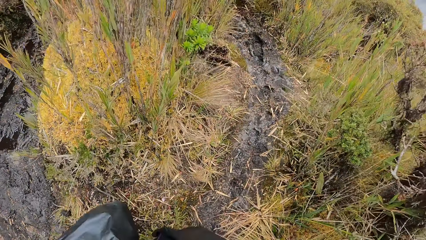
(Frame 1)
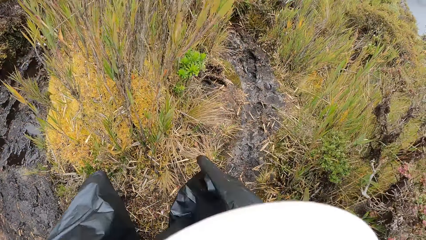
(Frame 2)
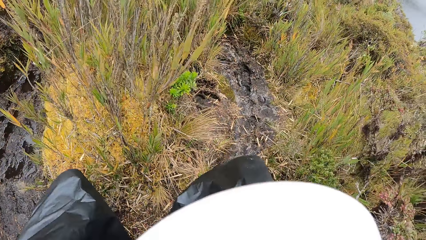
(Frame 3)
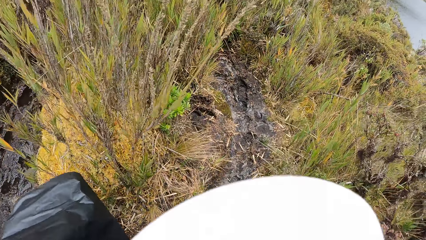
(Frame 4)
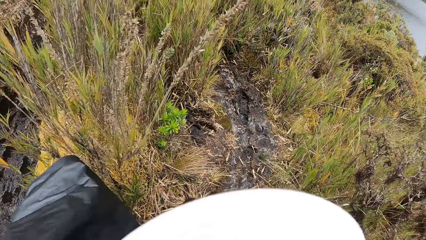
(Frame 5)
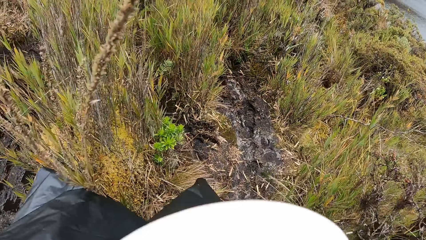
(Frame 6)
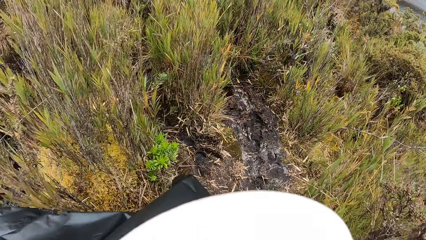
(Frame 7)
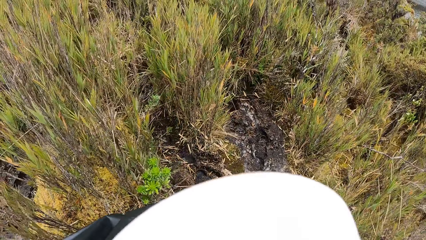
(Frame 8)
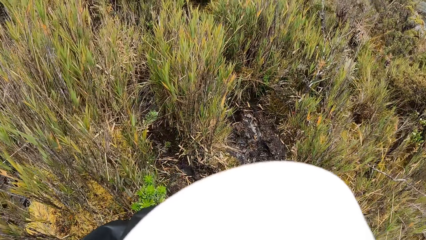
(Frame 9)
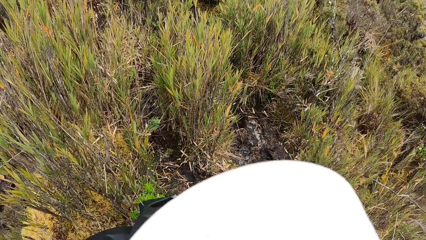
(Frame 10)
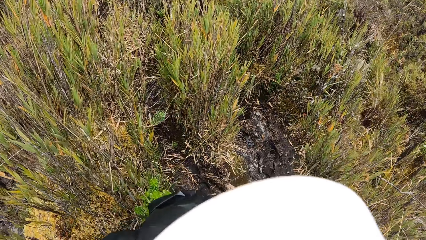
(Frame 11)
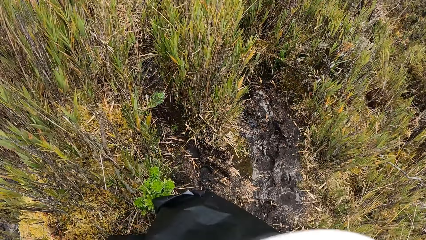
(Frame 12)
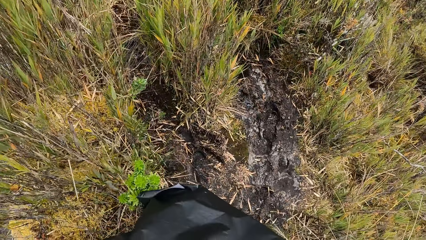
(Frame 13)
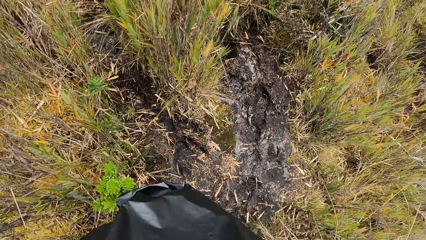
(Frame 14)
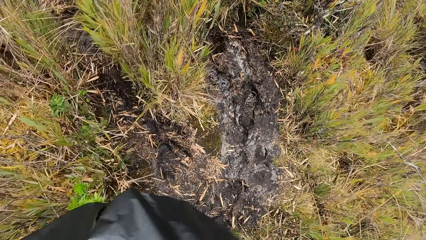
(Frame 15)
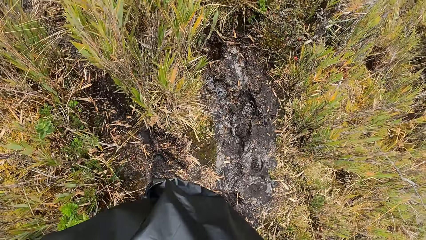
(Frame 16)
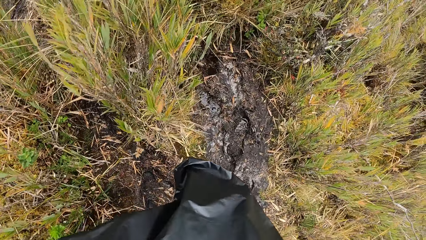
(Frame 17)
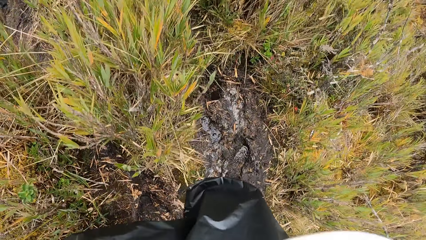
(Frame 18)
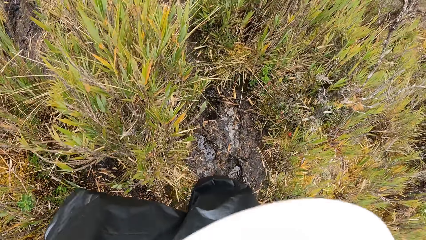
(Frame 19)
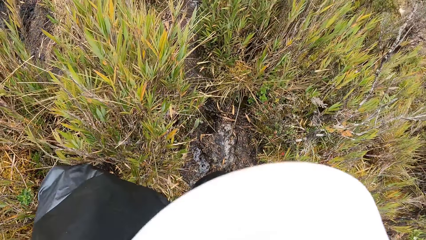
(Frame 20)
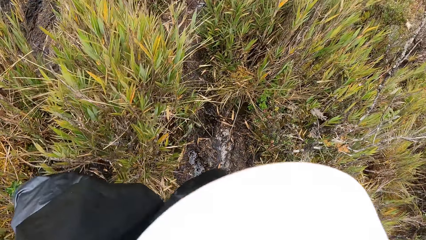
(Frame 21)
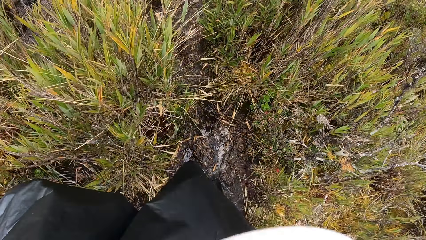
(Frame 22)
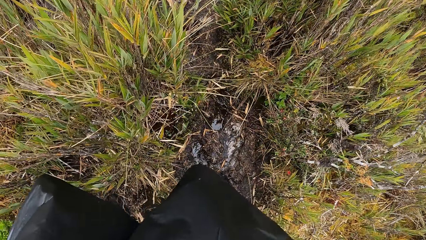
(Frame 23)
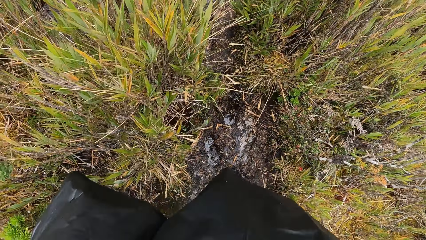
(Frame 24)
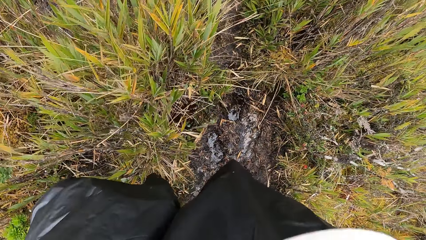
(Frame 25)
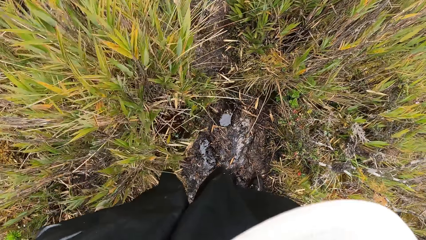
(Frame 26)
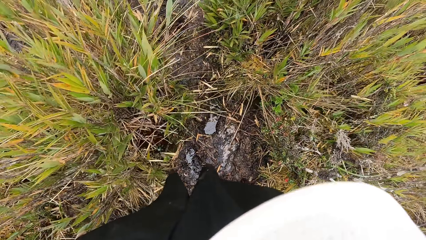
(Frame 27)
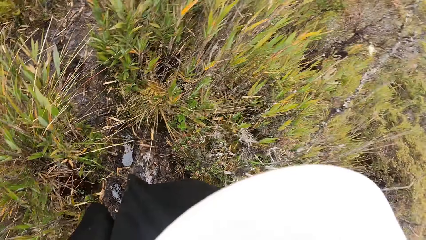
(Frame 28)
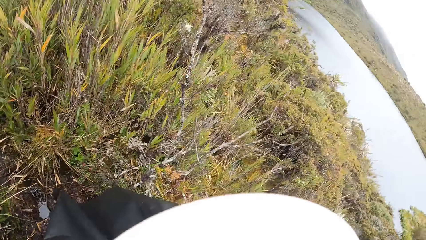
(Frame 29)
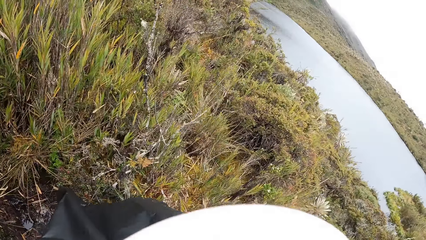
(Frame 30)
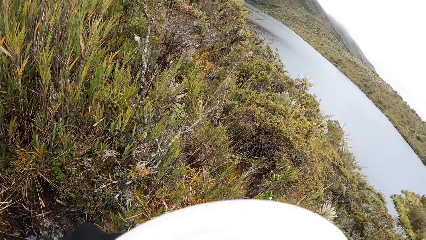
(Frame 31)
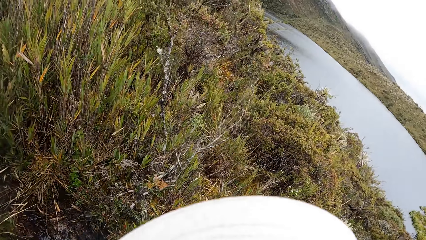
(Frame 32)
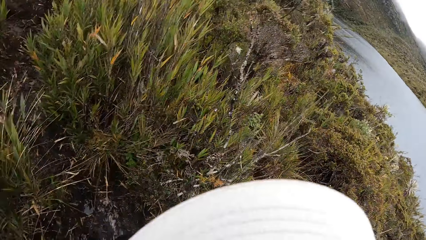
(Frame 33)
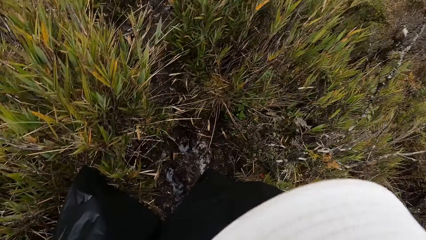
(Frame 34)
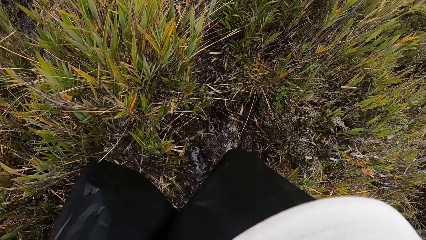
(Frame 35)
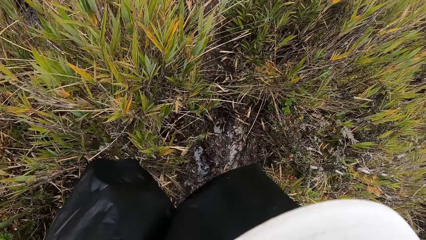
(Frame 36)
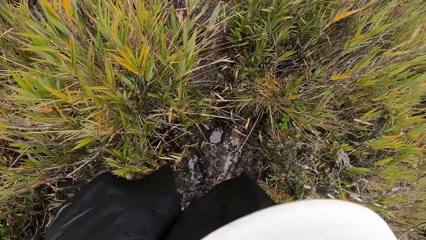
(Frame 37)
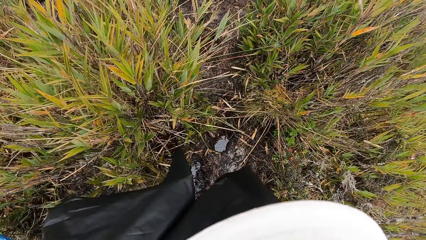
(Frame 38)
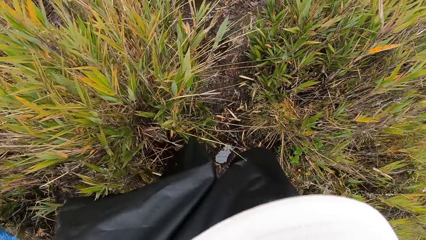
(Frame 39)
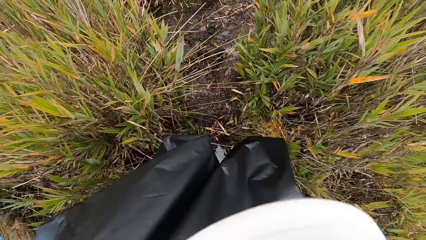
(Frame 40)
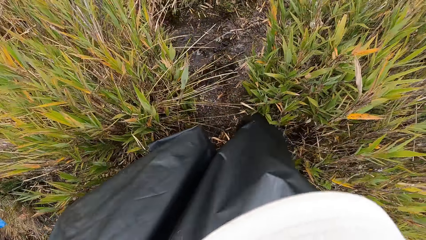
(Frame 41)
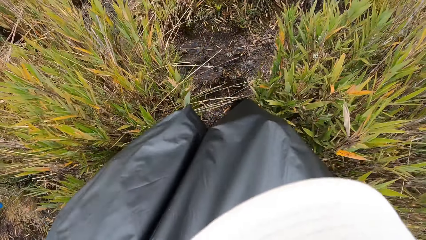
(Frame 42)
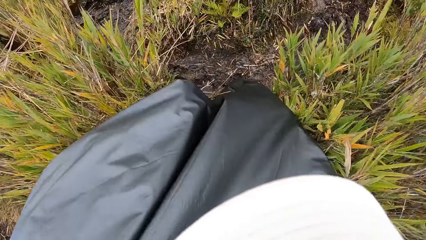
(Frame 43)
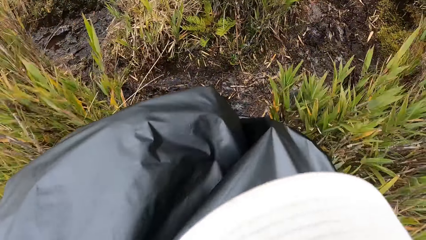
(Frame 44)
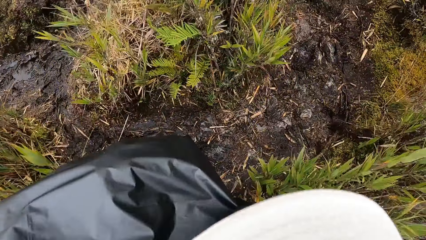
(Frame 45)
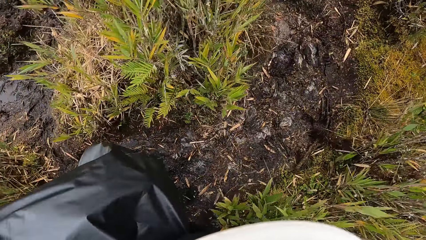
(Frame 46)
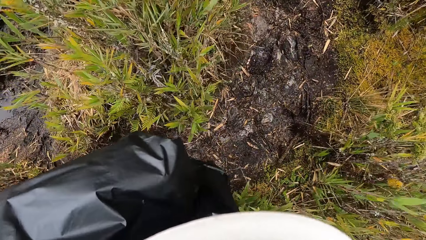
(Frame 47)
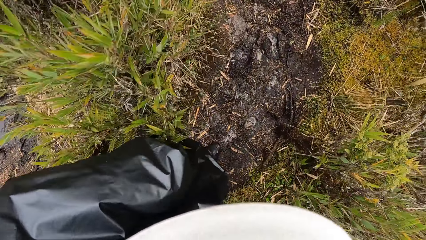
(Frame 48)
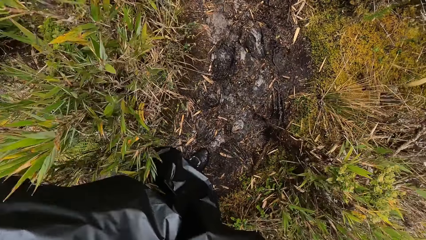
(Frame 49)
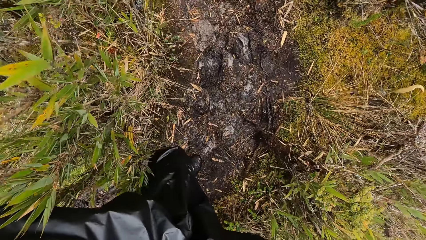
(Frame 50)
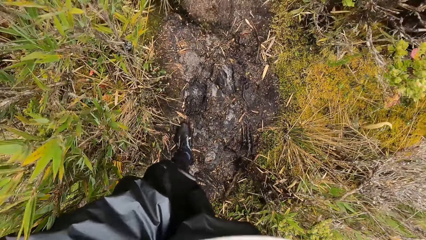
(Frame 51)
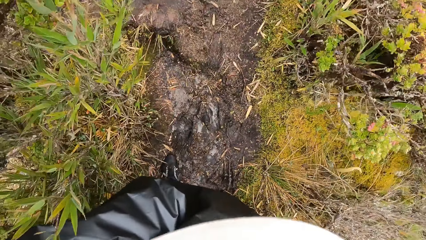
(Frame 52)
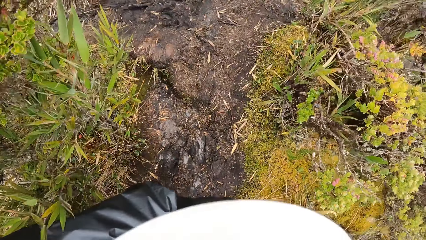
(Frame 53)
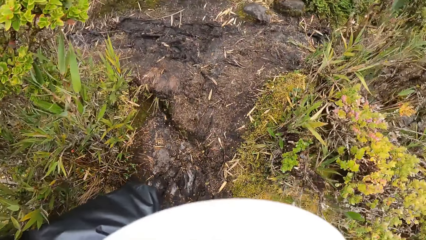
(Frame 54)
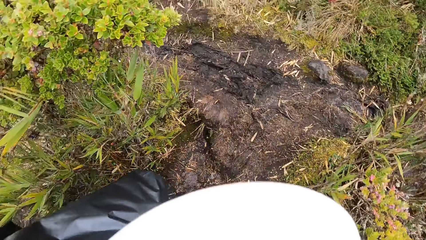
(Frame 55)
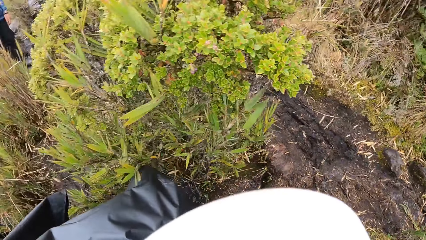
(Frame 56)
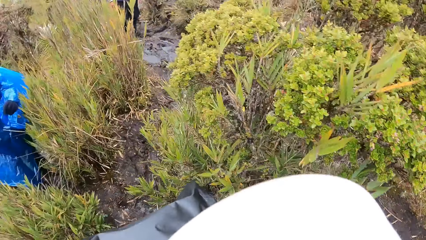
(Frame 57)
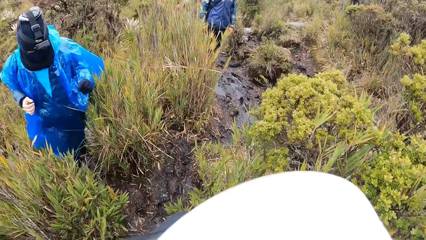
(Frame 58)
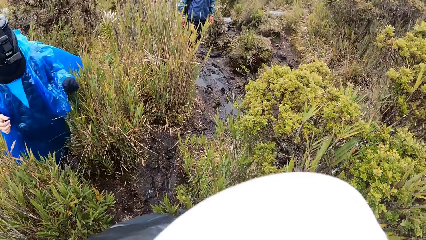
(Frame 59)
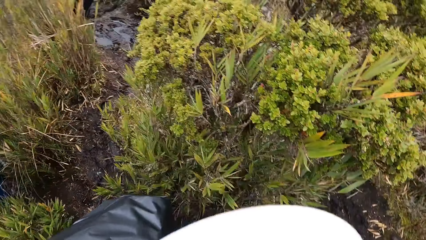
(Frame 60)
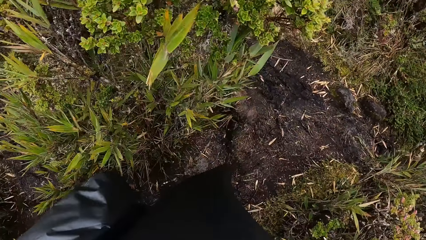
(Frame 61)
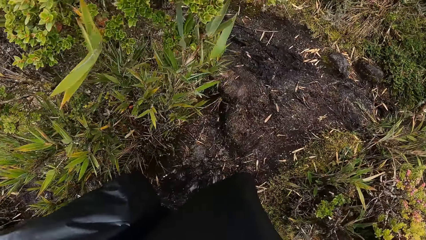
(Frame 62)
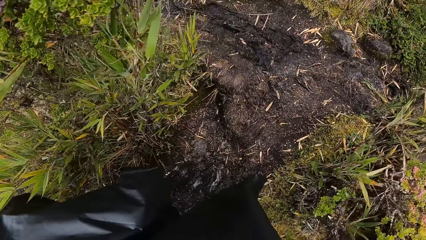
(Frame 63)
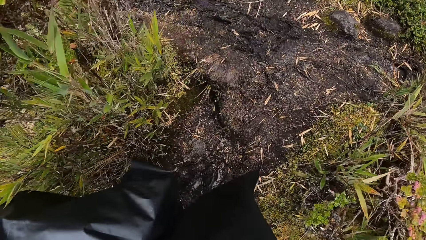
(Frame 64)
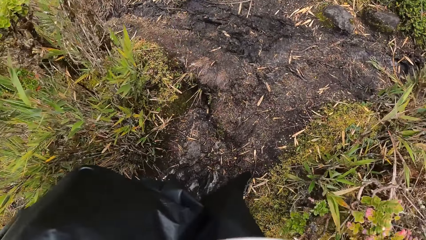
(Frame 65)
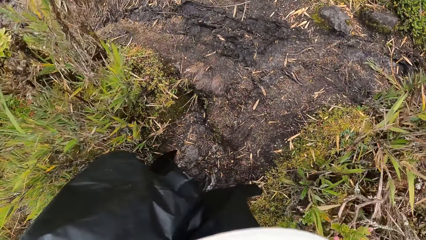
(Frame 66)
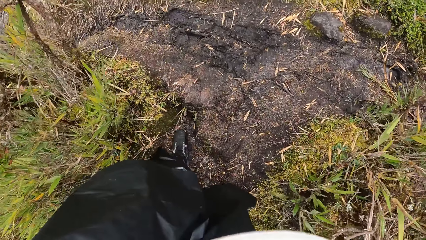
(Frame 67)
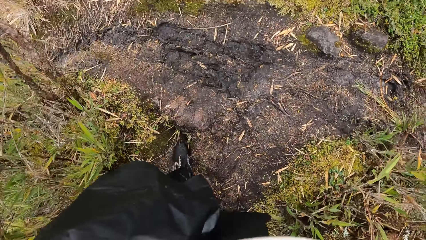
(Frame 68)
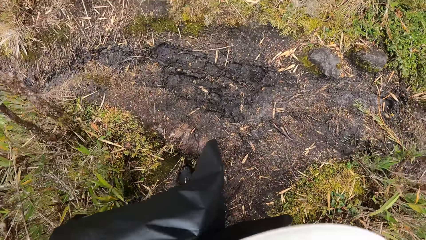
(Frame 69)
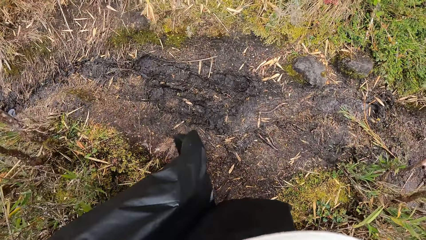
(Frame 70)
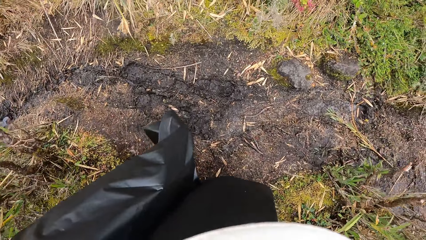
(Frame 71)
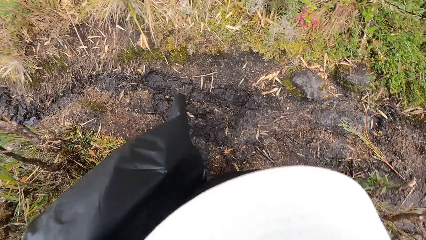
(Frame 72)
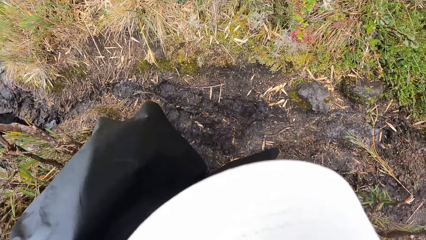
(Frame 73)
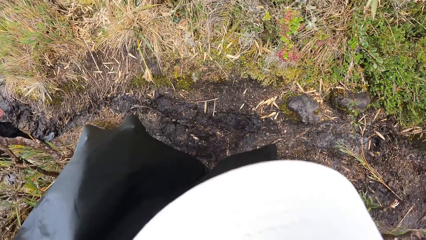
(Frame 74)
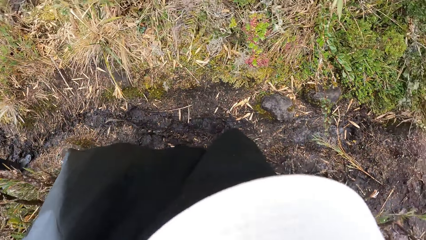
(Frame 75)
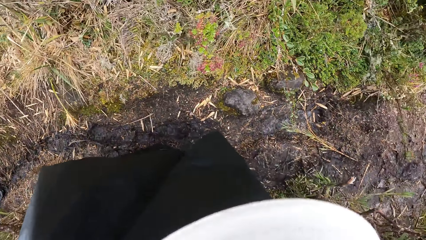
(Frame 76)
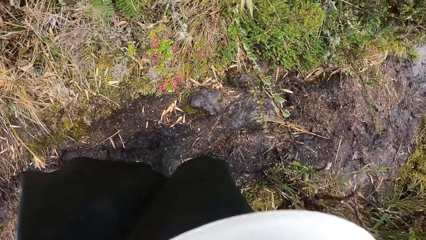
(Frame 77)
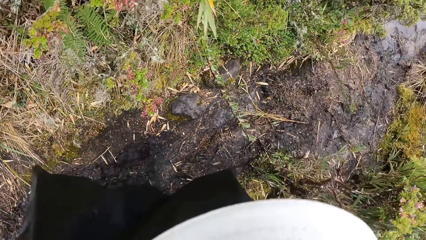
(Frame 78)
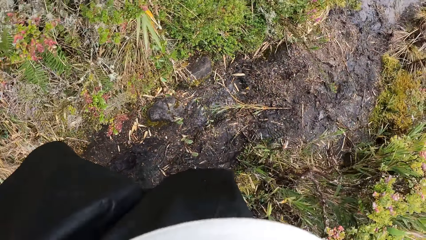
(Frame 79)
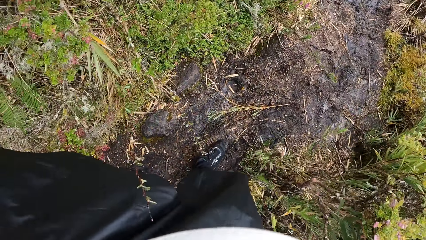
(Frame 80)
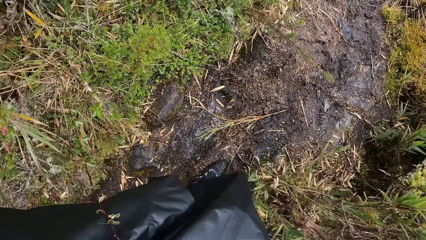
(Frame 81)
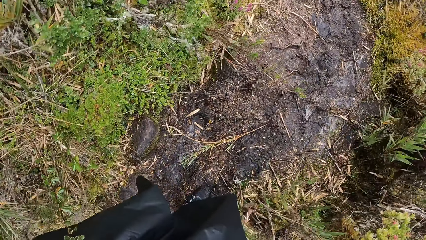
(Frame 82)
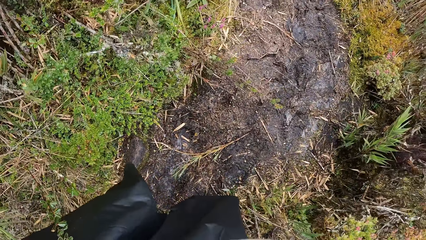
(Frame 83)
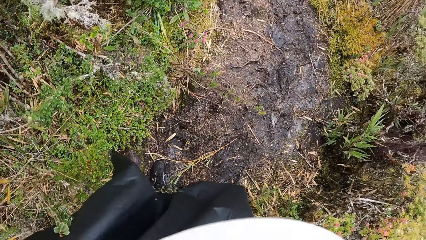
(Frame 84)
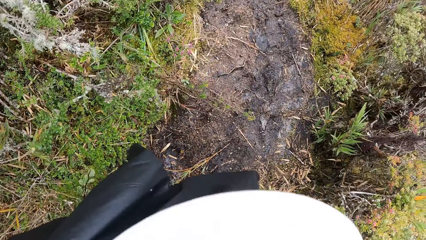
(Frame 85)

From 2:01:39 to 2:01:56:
The camera wearer walks in the field. They look around, walk on the hill, and turn around. A woman climbs the muddy mountain trail. The camera wearer walks on the hill.
